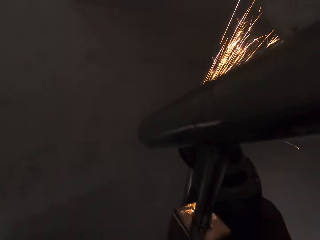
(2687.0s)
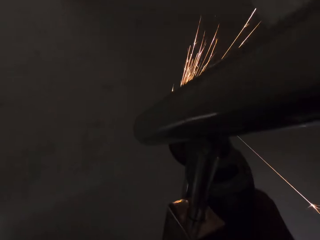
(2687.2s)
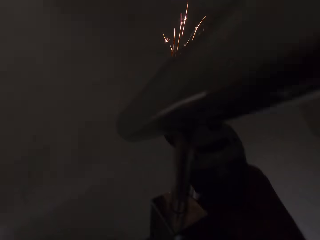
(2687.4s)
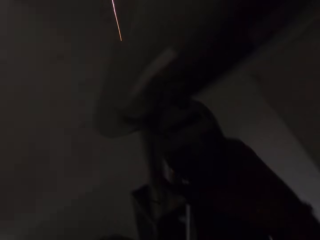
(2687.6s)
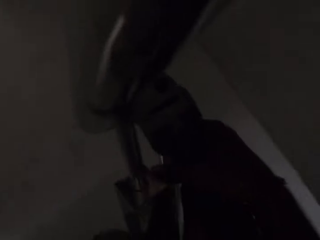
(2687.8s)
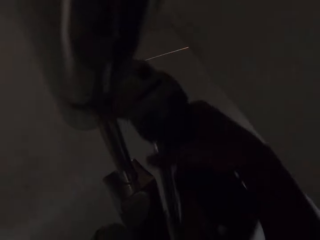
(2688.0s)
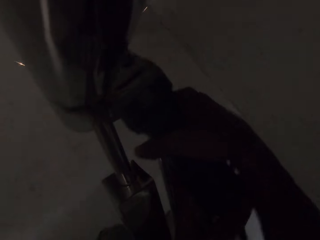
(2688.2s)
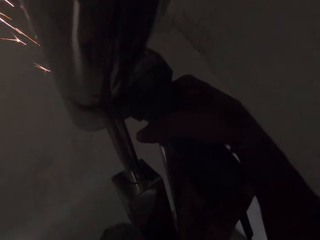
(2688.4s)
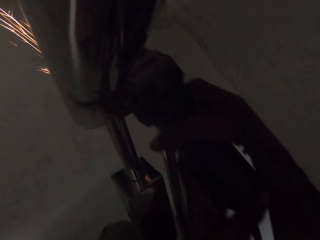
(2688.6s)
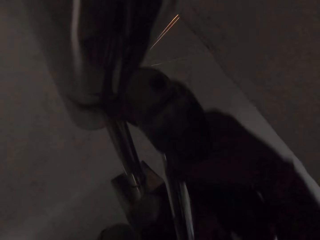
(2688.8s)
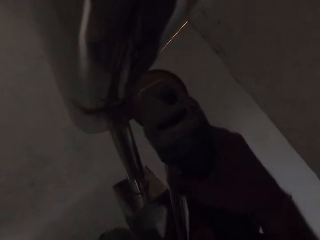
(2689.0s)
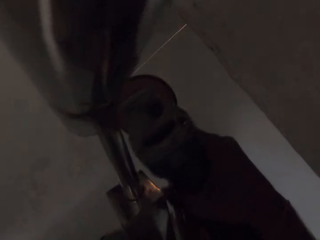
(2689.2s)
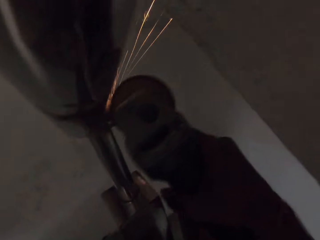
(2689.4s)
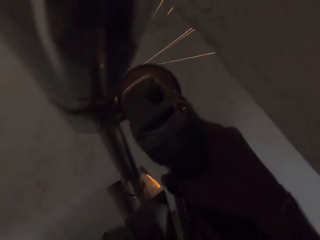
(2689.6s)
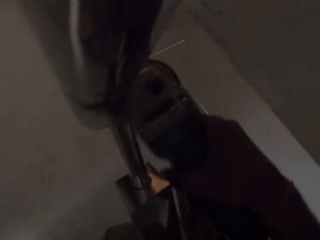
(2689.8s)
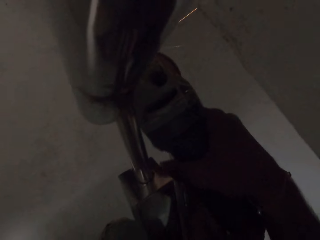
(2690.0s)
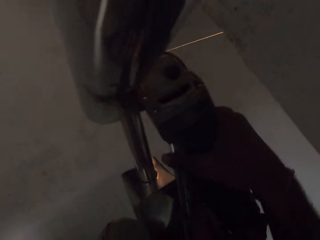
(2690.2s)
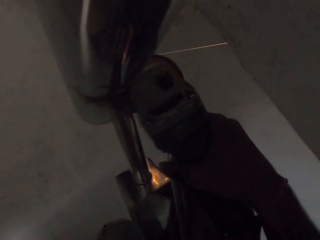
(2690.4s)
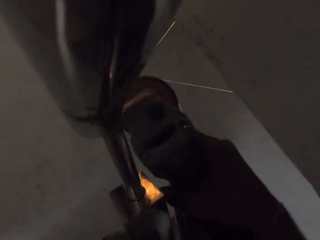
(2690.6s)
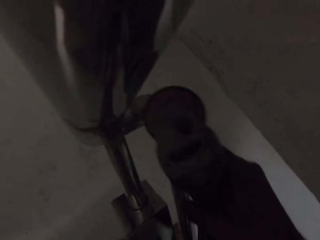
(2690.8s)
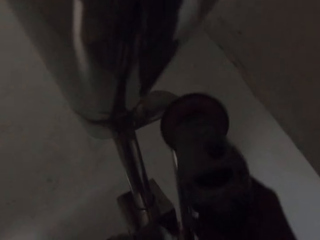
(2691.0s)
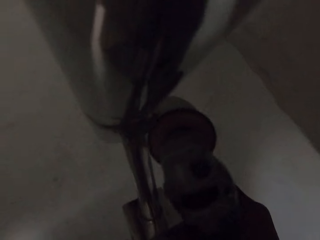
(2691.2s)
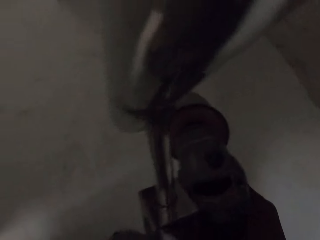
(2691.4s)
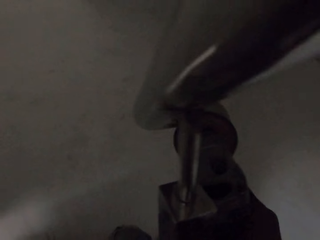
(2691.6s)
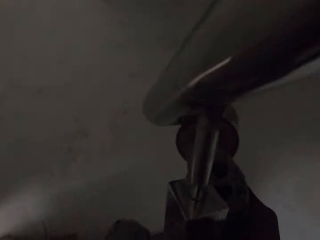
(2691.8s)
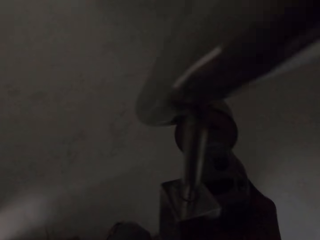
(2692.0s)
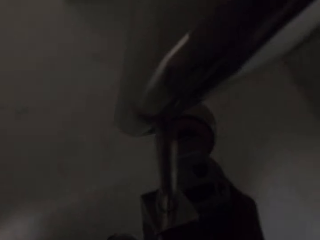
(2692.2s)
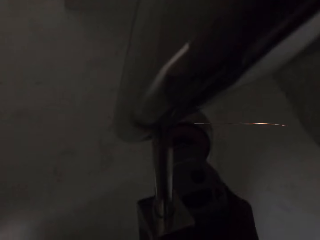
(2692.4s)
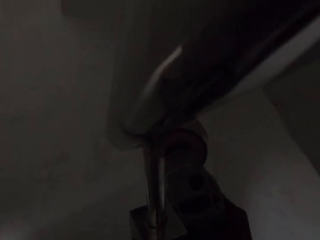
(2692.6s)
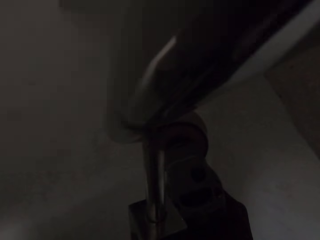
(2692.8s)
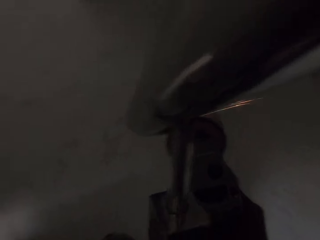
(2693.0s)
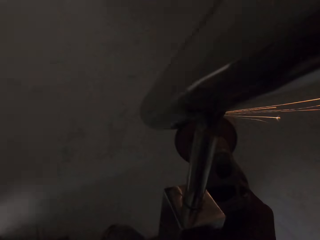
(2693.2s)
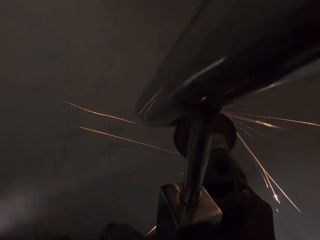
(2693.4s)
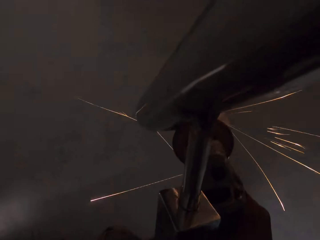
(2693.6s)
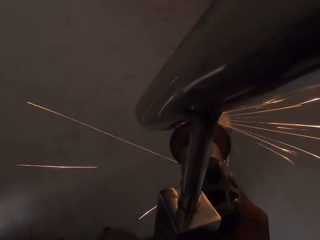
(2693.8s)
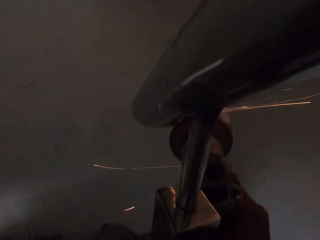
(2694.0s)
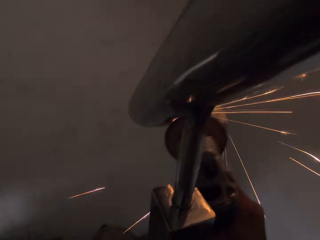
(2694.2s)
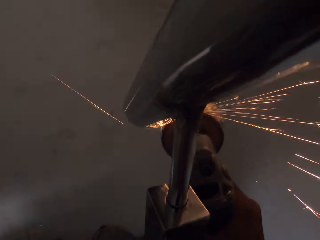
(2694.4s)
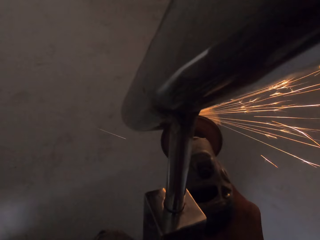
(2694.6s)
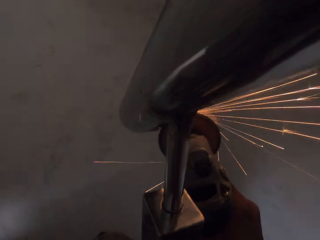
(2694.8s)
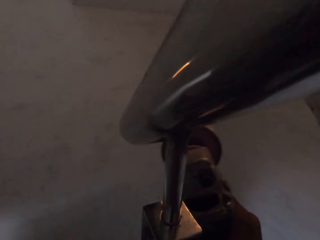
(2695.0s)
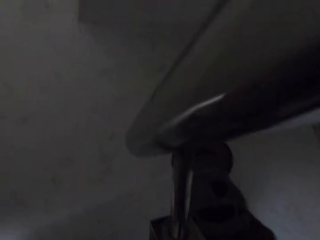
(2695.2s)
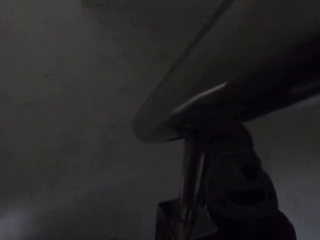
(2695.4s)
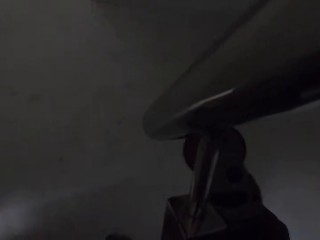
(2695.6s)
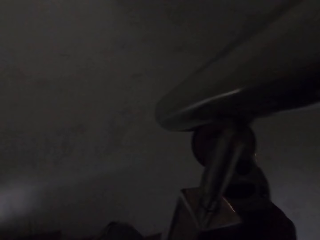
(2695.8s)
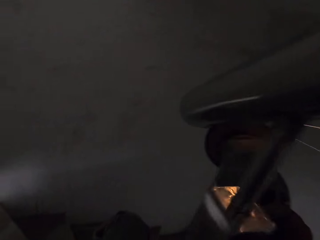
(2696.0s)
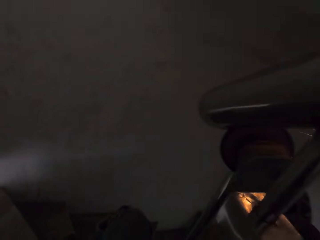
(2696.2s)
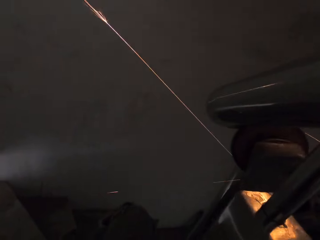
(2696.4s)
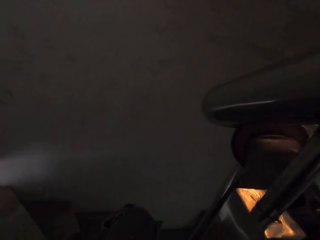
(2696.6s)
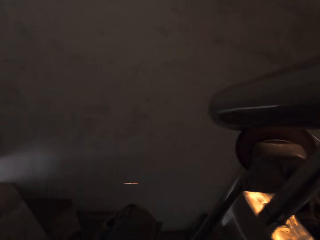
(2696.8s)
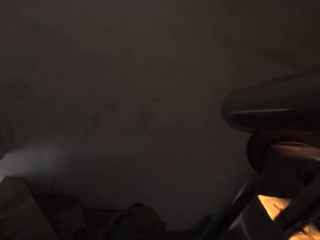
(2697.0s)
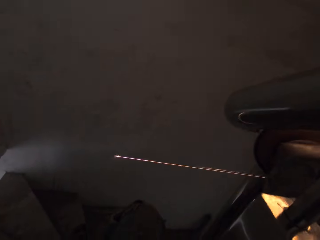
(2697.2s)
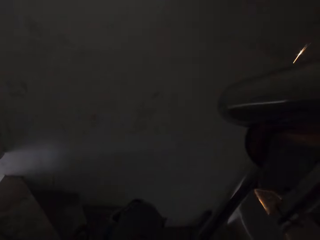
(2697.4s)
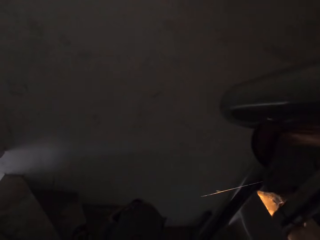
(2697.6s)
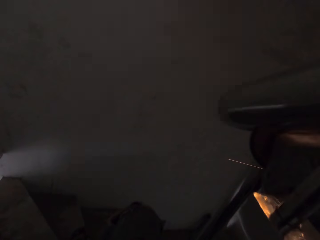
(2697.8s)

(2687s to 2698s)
The camera wearer smoothens another part of the stair railing with the angle grinder. He moves his head. He moves his hand. He refines the metal railing.

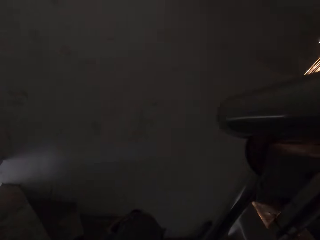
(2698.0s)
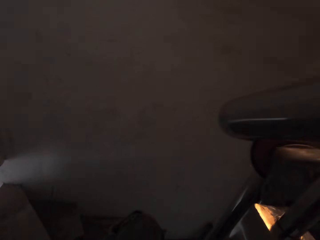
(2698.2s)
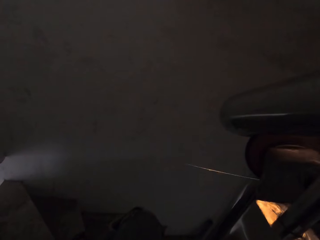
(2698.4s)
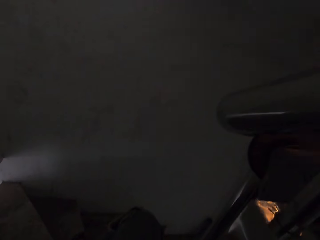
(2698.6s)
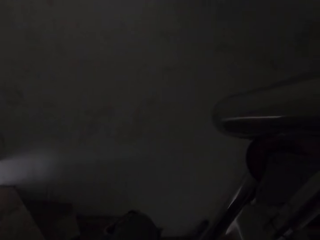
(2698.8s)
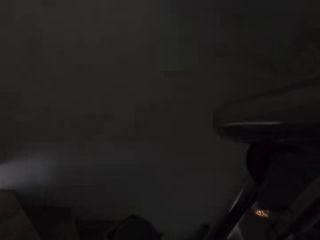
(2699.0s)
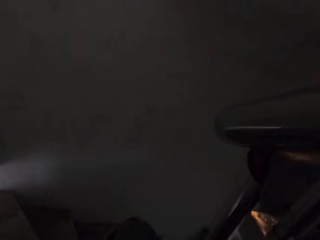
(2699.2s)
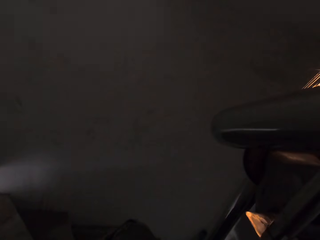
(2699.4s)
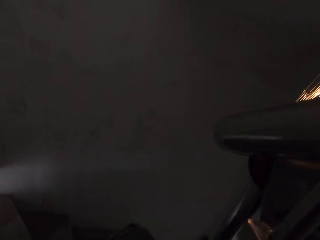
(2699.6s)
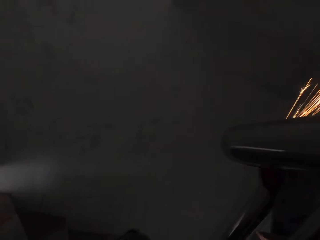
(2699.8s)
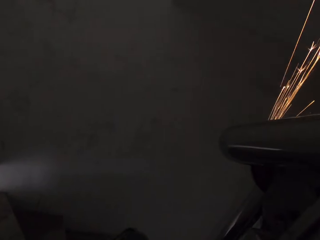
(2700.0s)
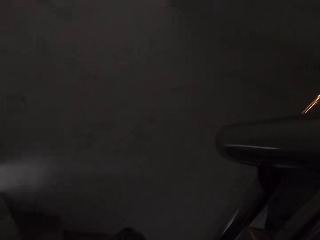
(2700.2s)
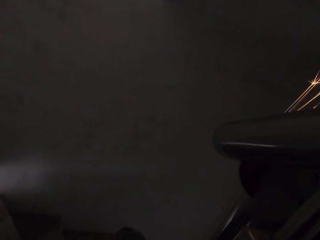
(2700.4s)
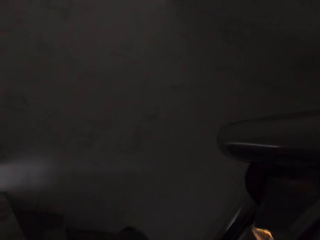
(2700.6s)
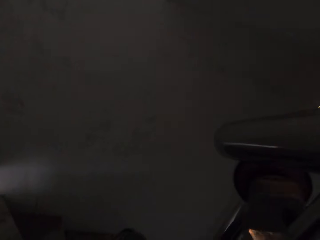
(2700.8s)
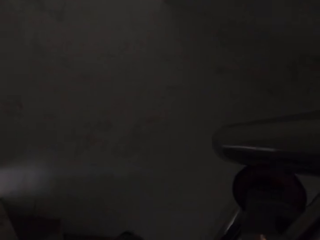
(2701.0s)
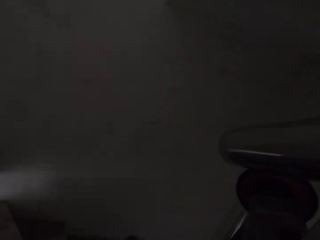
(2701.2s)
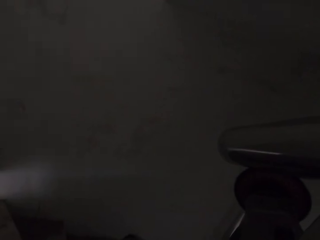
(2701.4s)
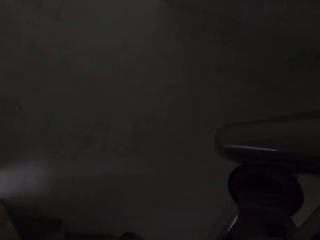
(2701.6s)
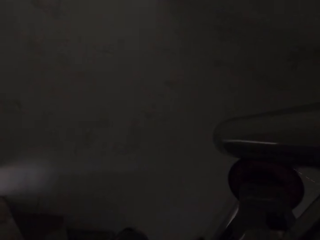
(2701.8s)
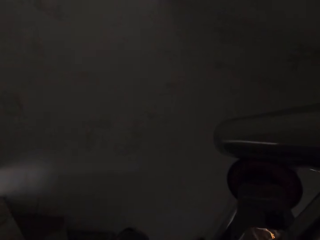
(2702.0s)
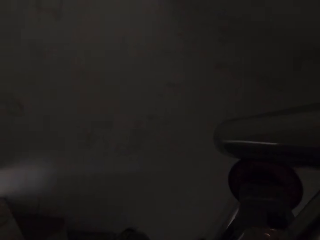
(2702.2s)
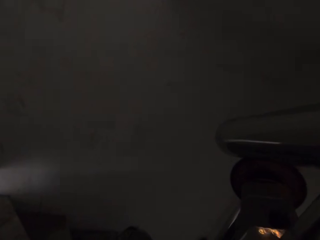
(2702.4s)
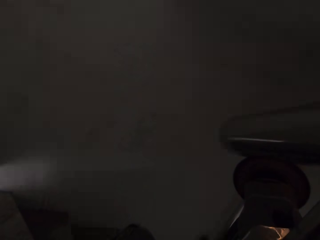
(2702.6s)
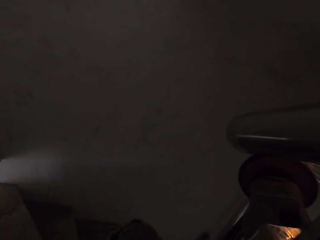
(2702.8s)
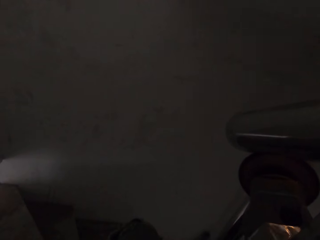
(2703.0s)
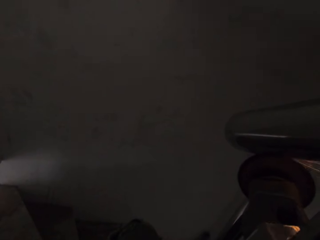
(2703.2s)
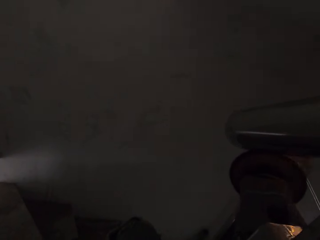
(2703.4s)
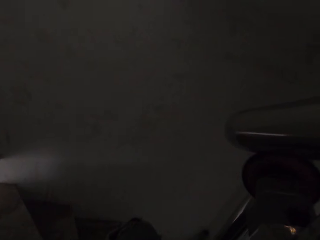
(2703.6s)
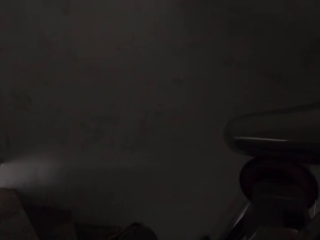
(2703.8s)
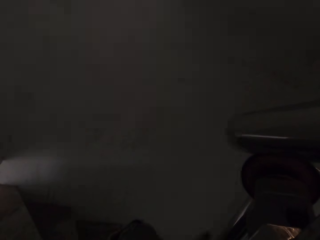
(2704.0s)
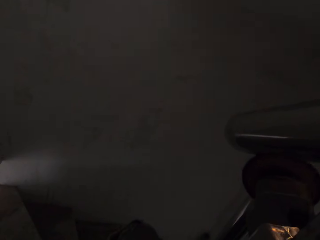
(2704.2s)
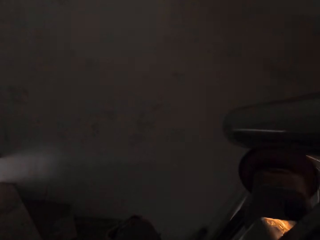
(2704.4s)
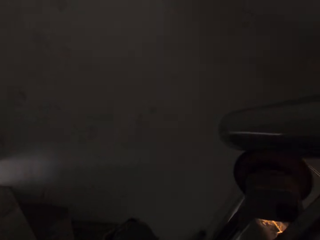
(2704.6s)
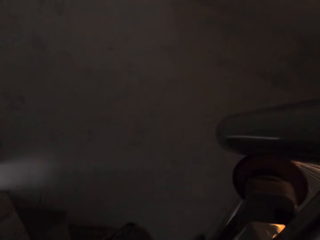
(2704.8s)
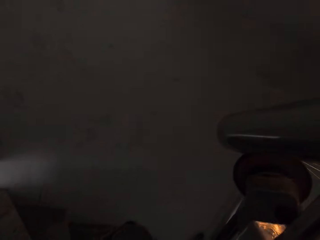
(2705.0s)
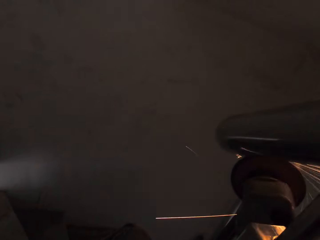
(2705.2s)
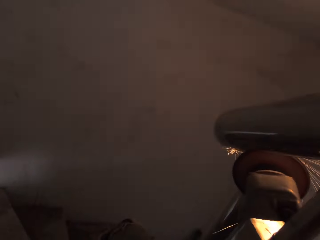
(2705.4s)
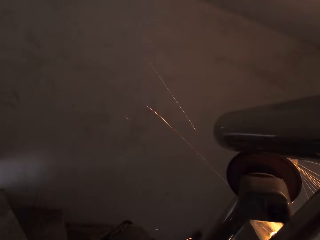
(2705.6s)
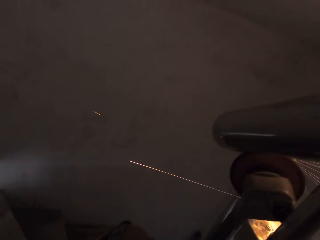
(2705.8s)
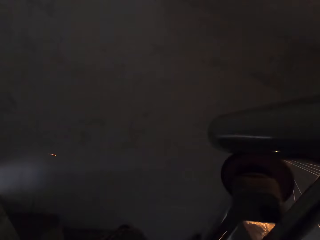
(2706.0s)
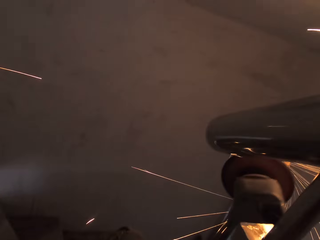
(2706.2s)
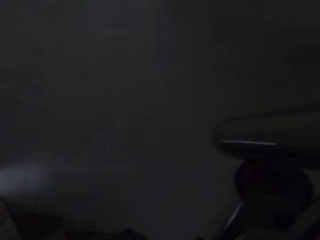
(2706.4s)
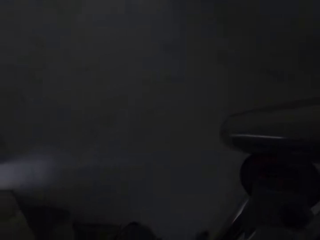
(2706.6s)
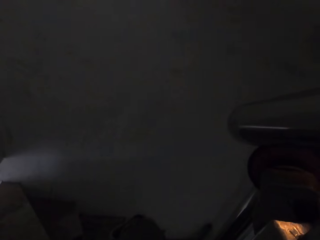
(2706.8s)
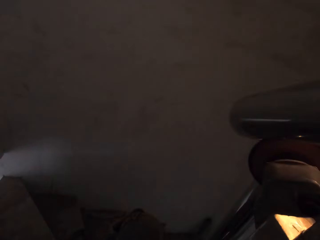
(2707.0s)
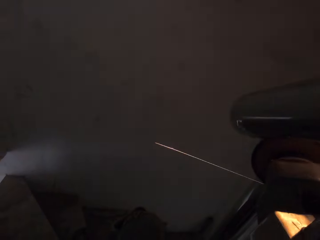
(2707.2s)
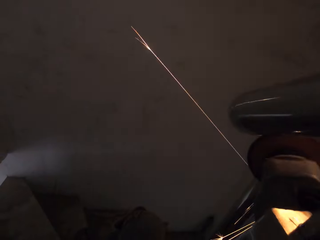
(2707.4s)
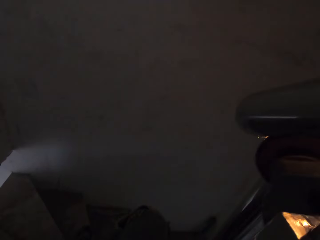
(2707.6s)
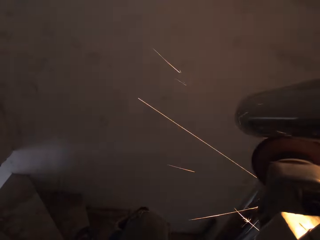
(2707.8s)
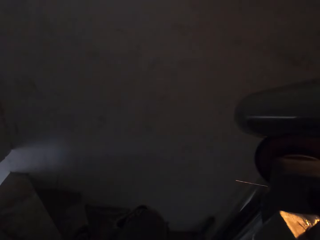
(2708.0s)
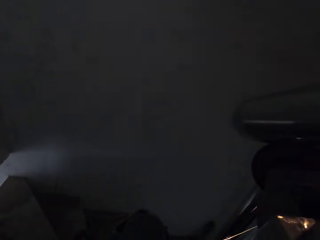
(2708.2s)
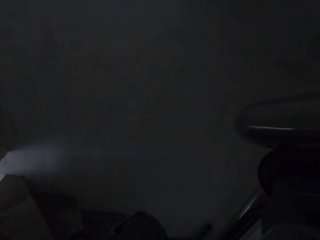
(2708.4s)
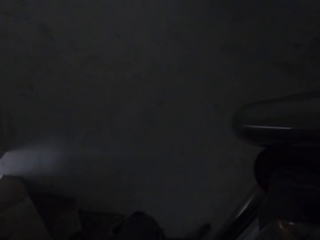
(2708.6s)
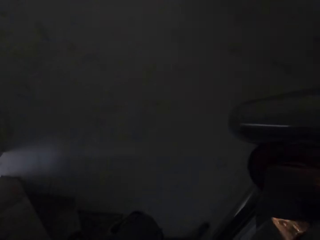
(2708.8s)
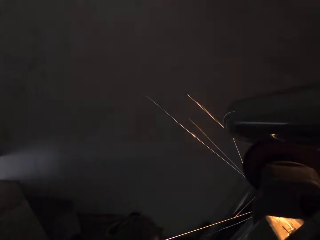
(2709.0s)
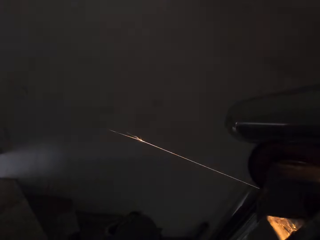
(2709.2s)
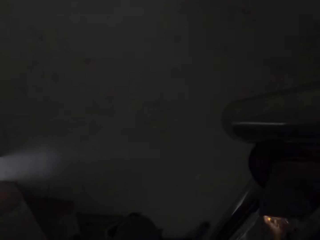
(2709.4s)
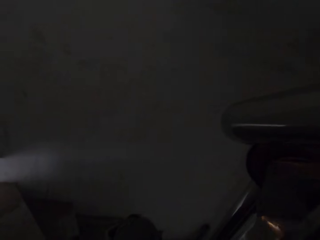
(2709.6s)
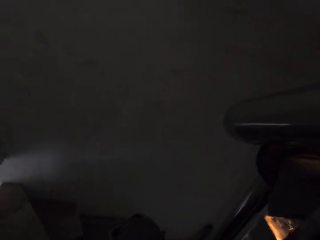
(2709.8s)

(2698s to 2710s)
The camera wearer moves his head. He refines a metal railing.
